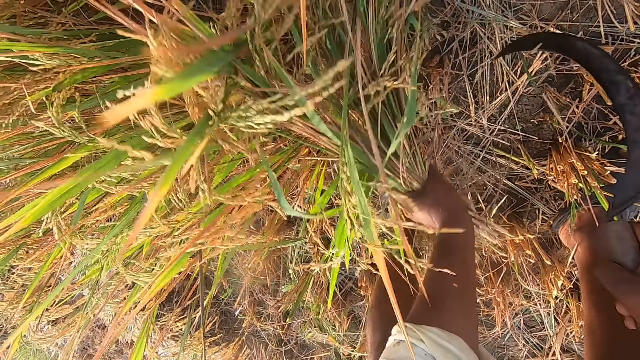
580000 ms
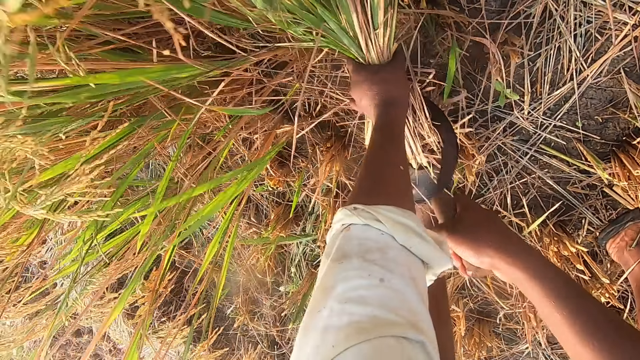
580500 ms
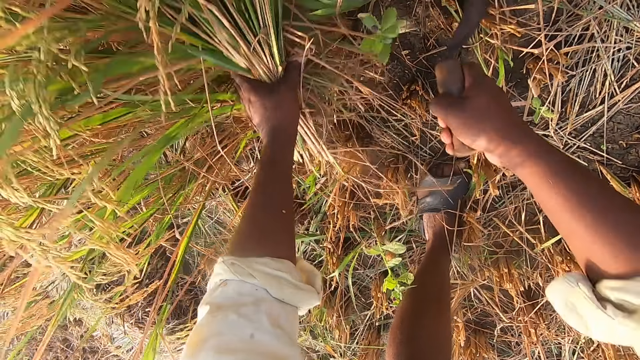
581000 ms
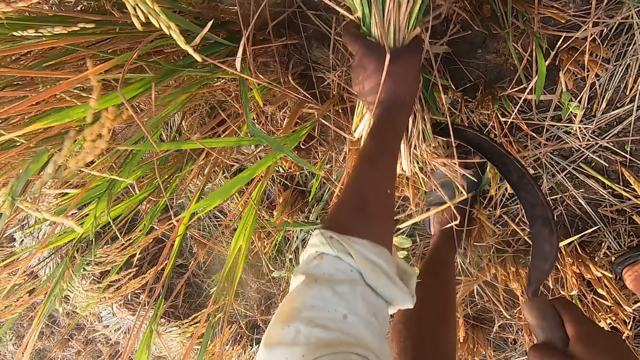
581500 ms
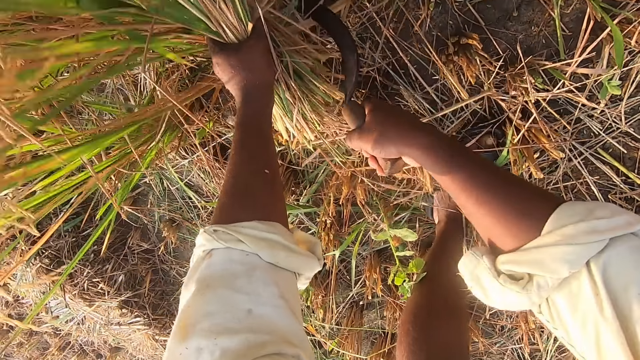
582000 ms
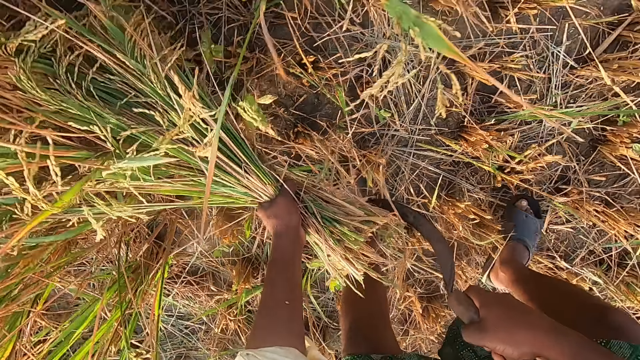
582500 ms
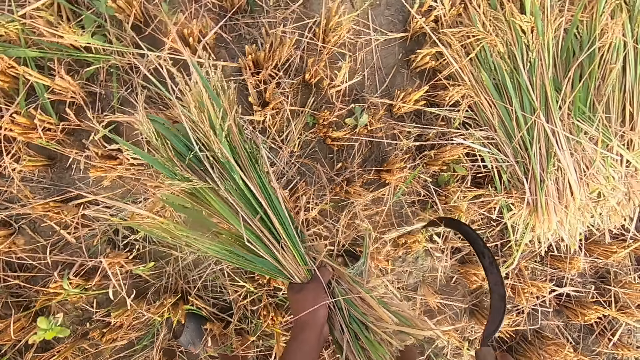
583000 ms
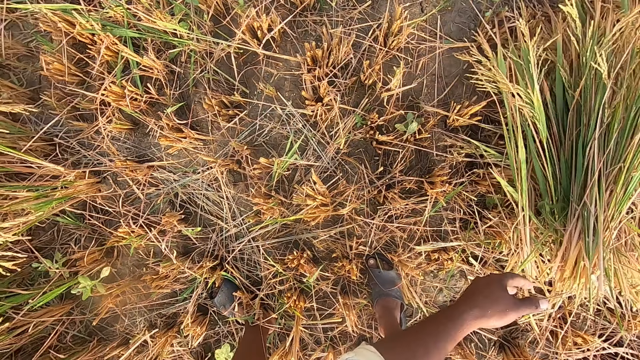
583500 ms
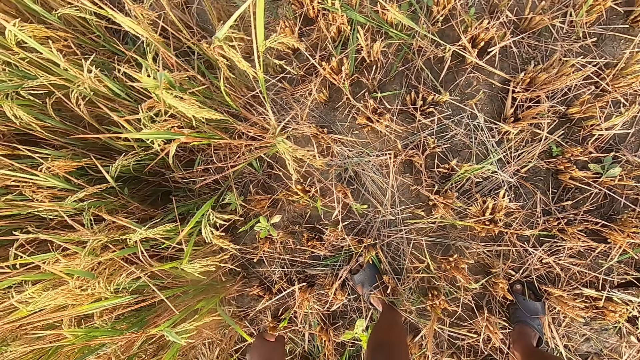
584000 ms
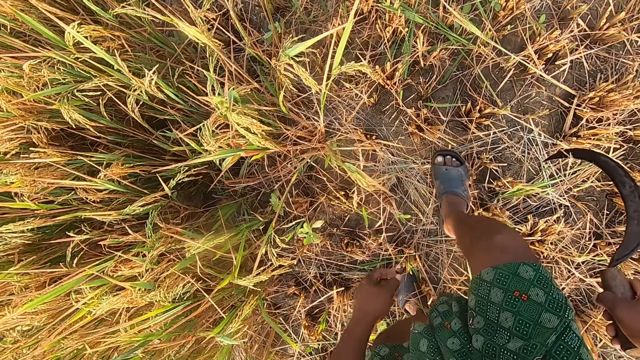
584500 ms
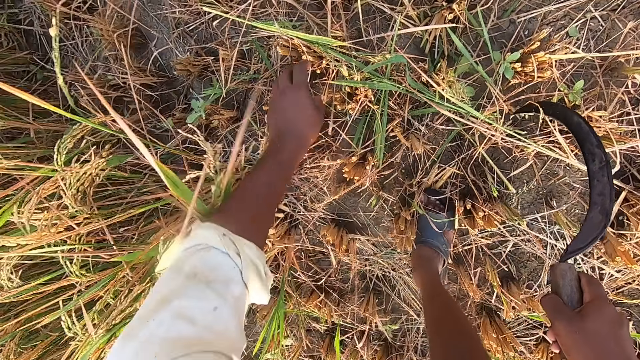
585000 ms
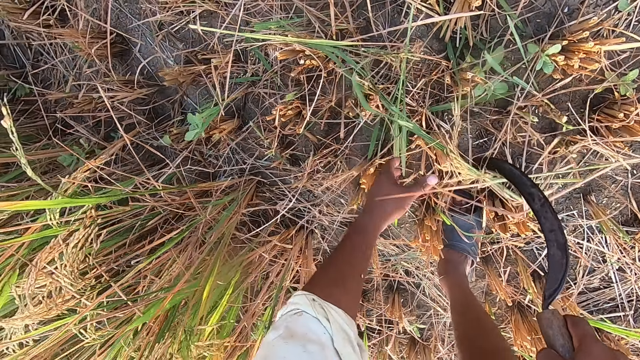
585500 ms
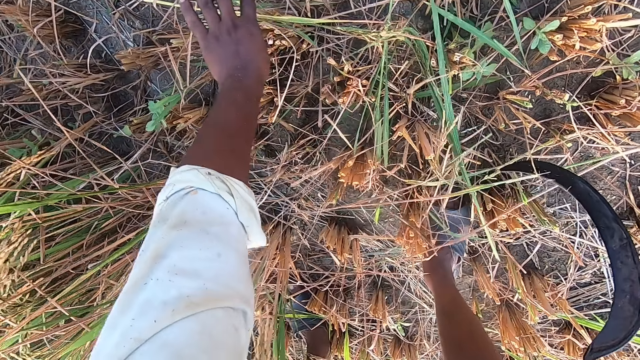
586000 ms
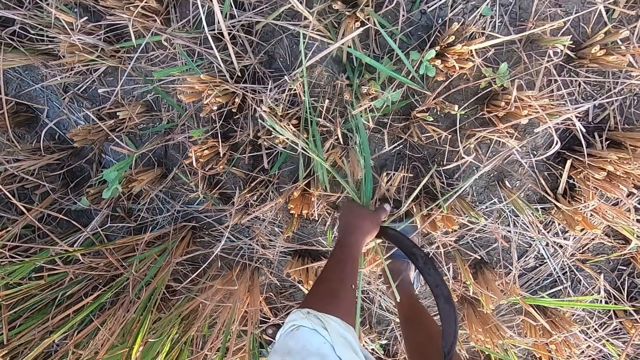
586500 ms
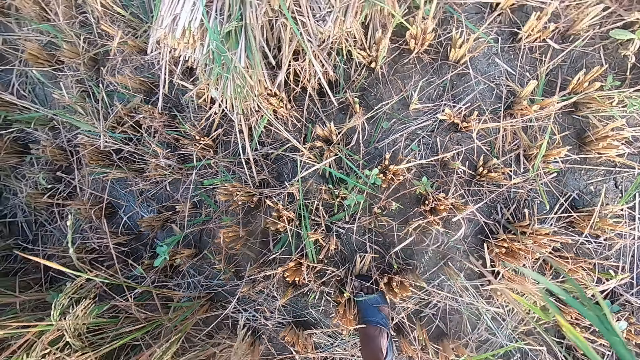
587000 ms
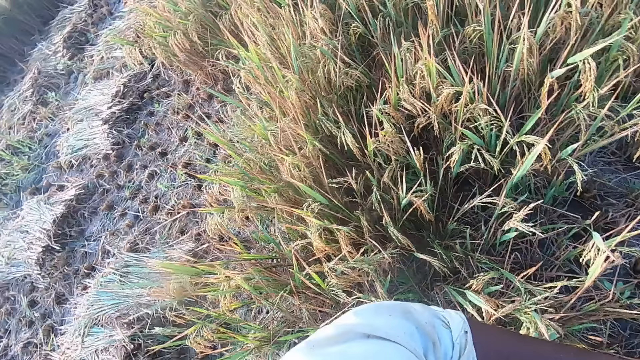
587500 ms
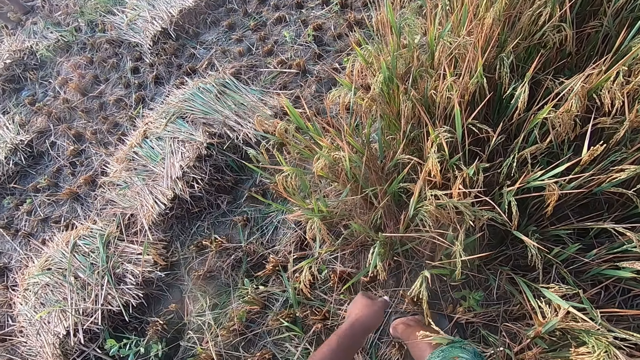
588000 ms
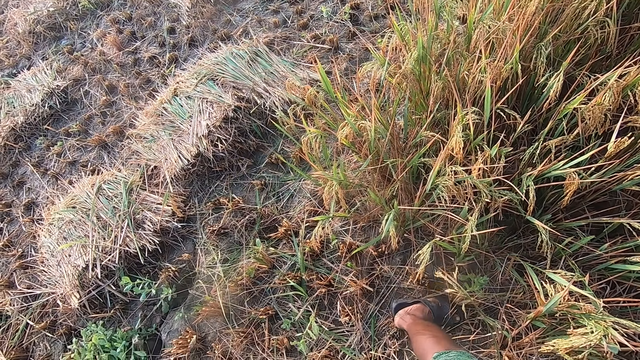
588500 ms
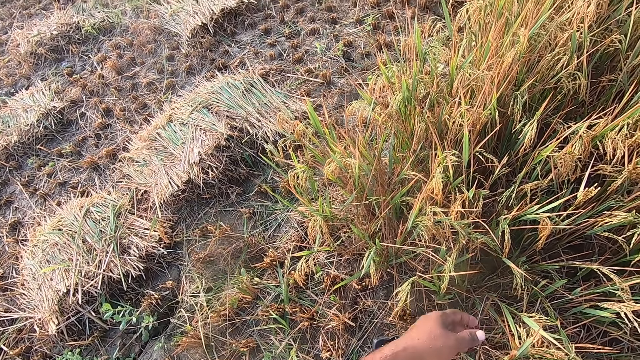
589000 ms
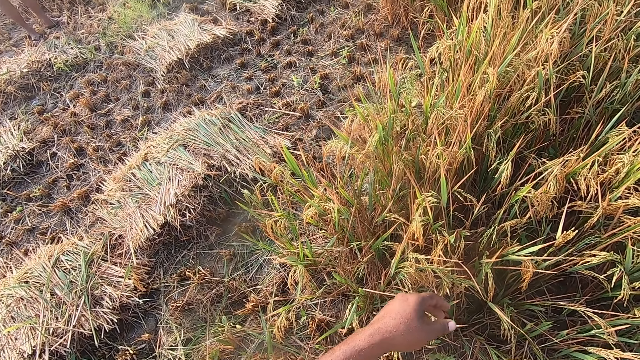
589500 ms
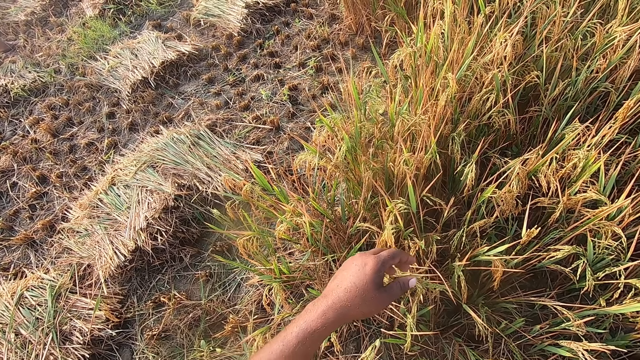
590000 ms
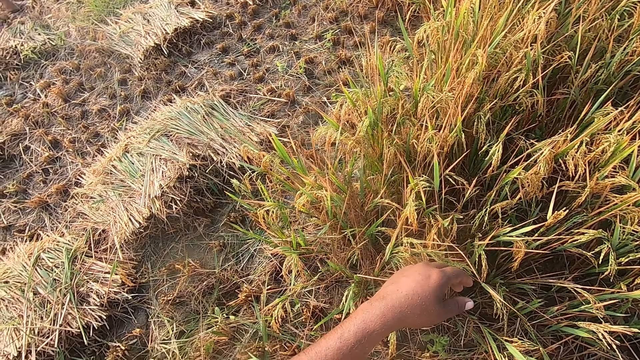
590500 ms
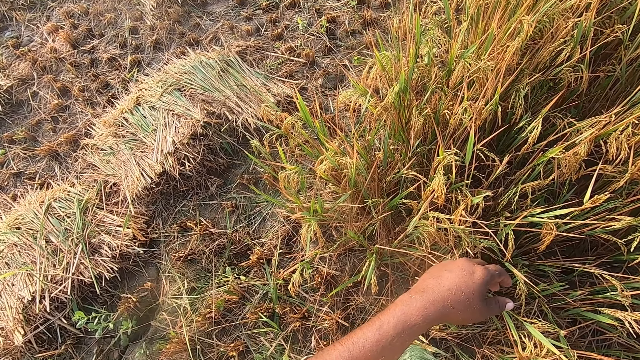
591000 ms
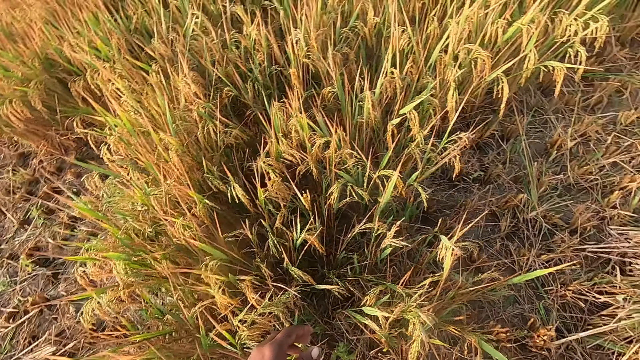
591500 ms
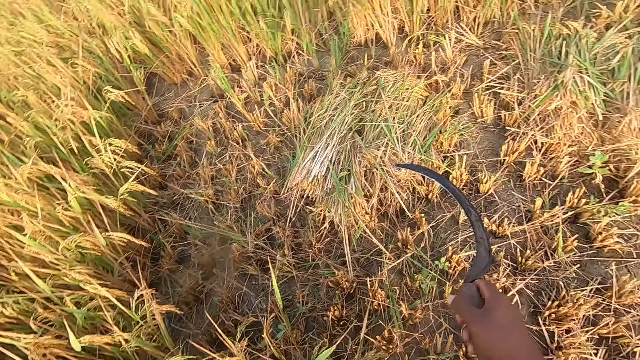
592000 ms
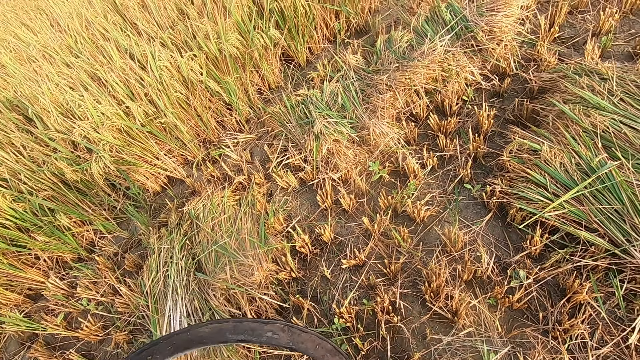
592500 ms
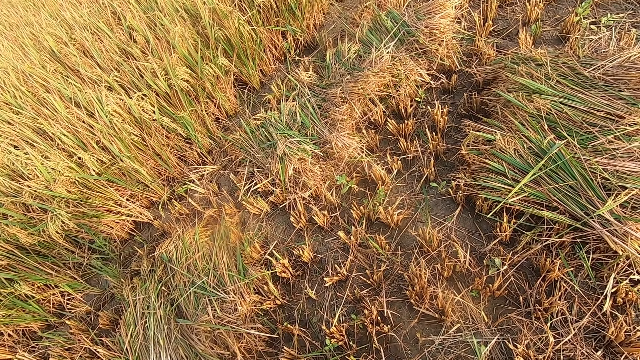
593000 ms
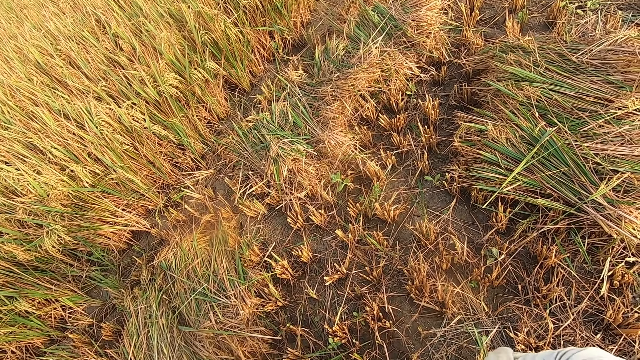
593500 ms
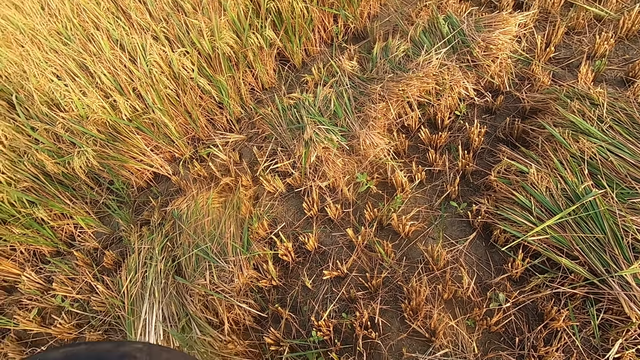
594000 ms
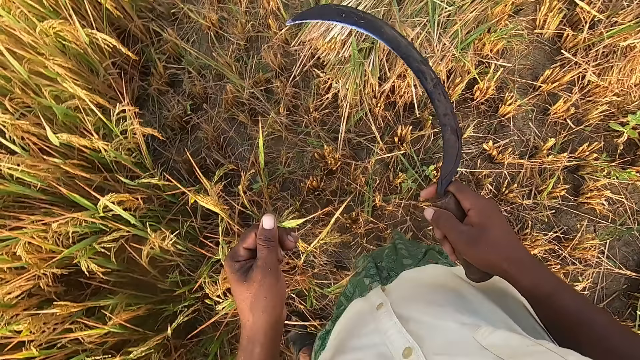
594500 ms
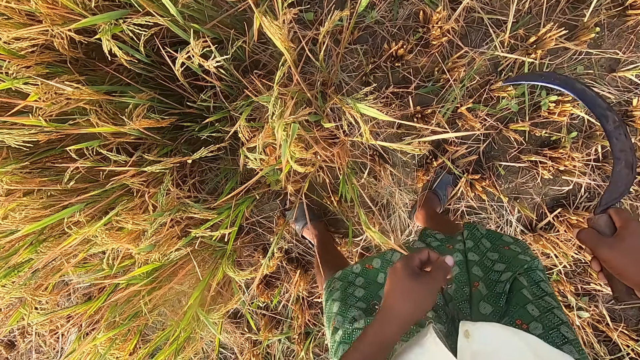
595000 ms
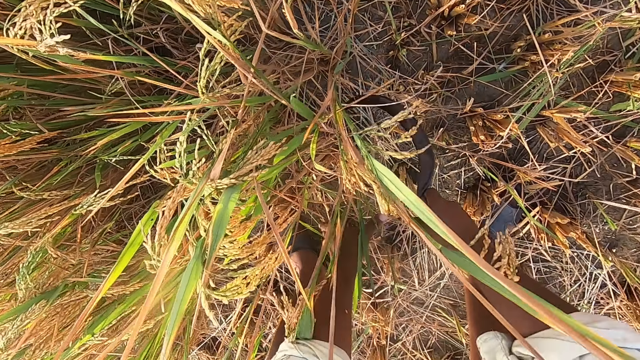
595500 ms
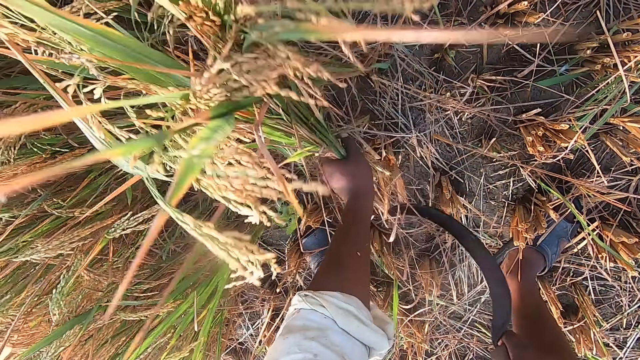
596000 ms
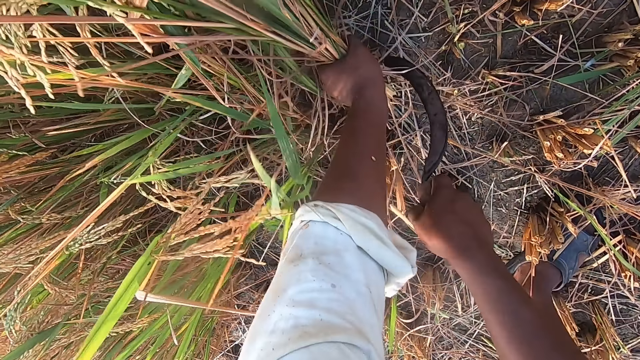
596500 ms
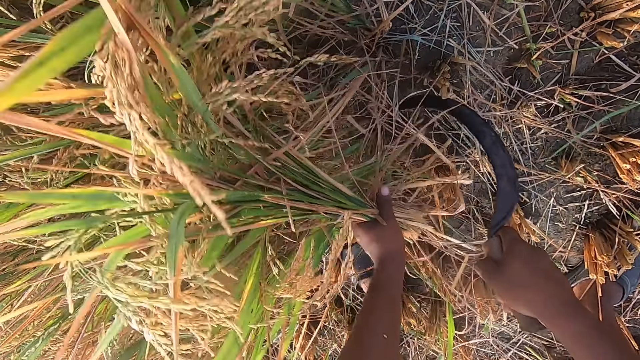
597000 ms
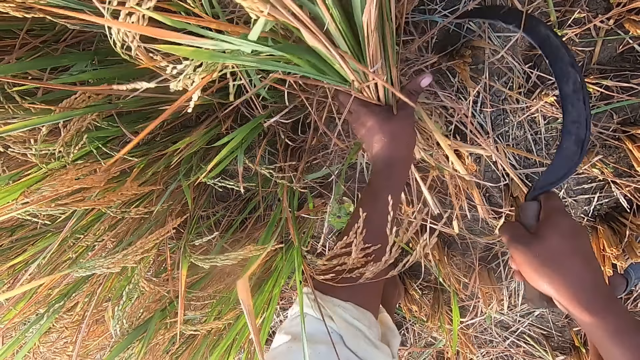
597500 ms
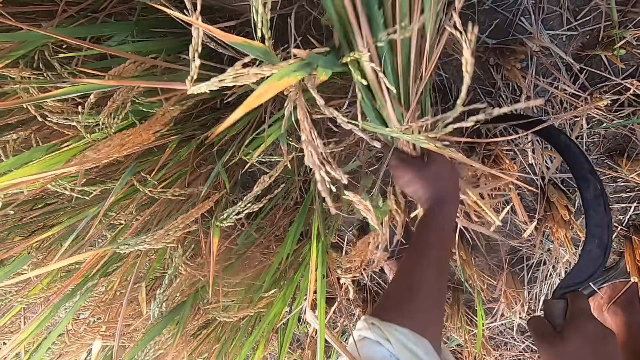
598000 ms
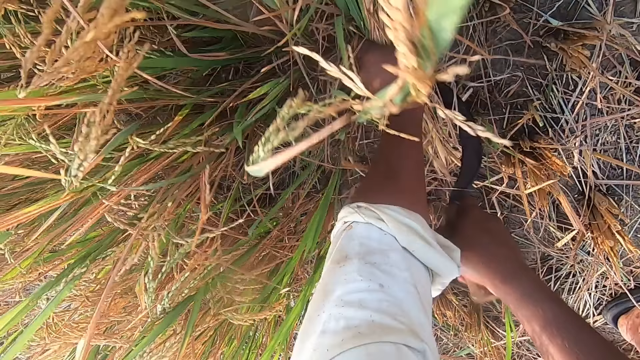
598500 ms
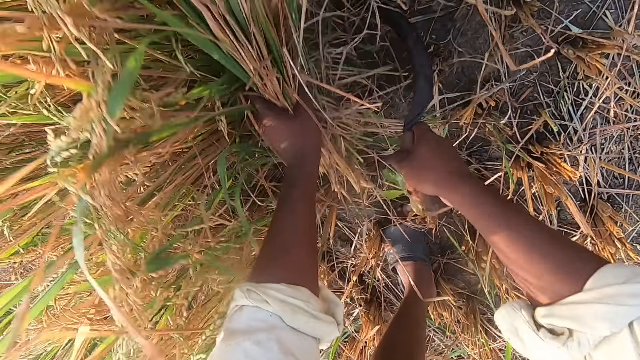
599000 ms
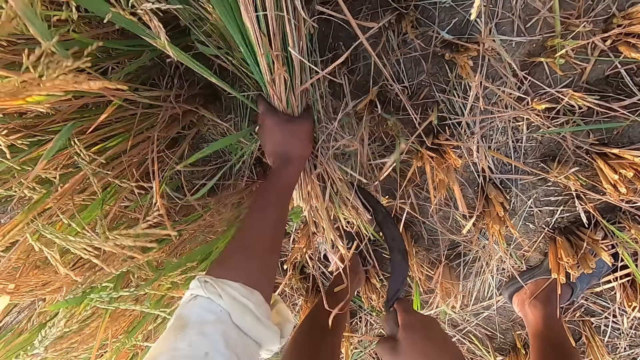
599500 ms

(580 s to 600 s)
The camera wearer drops the wheat plants on the ground. They gather the wheat plants on the ground. They pick the wheat plants from the ground using the left hand. They throw the wheat plants to the ground. They look around the farm. They bend towards the wheat plants. They cut the wheat plants from the ground using the sickle.
